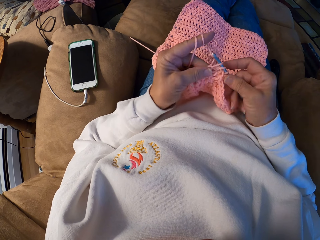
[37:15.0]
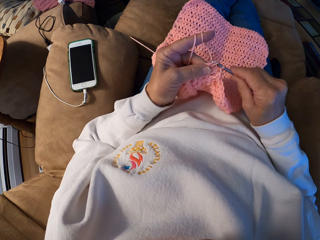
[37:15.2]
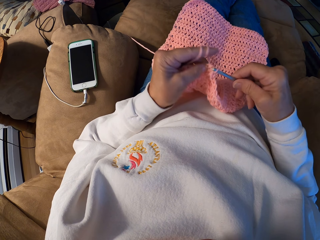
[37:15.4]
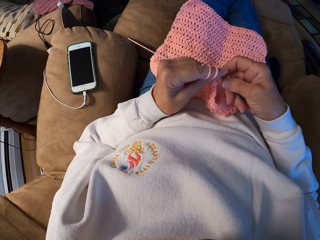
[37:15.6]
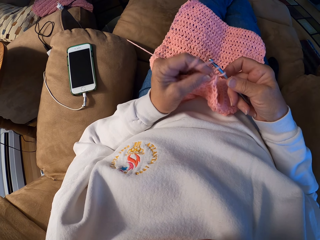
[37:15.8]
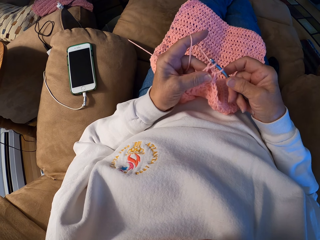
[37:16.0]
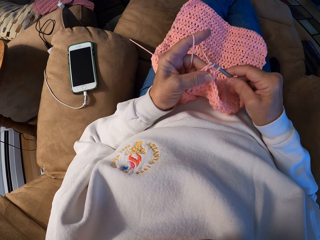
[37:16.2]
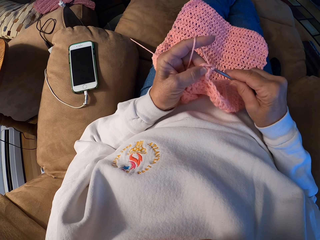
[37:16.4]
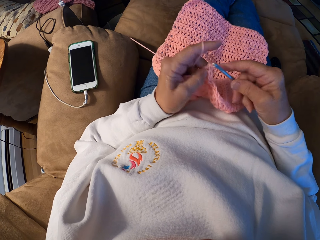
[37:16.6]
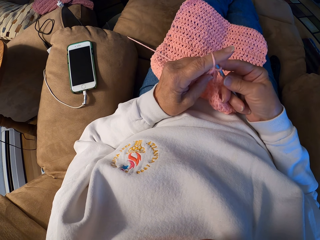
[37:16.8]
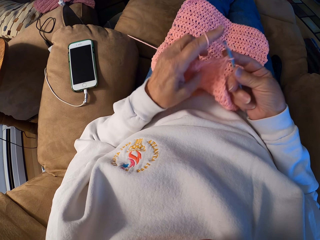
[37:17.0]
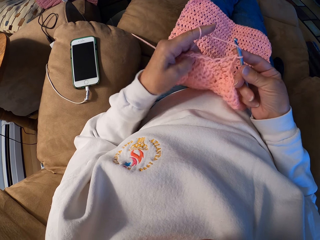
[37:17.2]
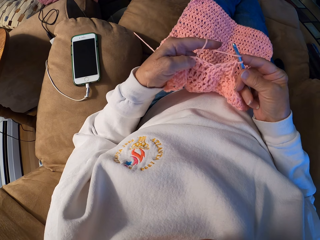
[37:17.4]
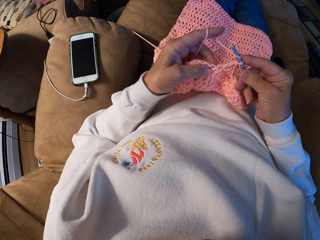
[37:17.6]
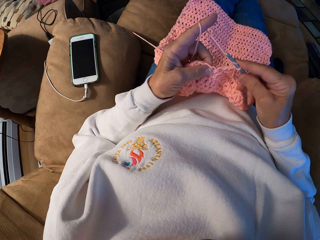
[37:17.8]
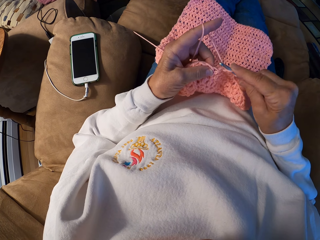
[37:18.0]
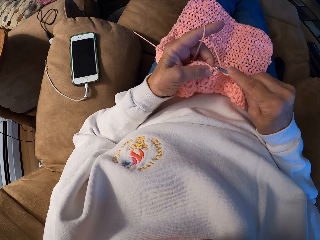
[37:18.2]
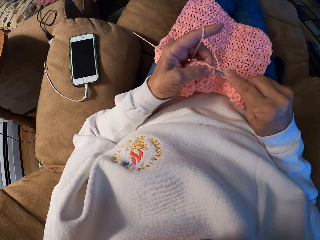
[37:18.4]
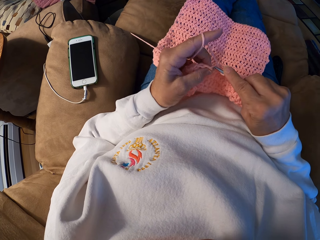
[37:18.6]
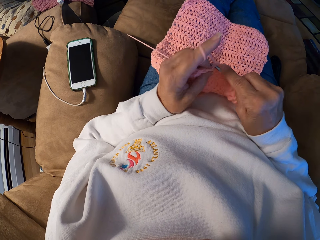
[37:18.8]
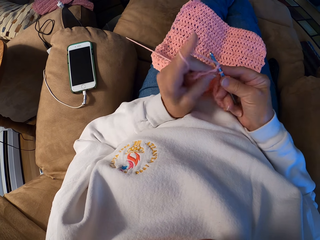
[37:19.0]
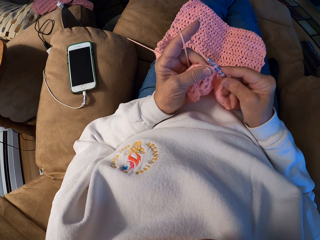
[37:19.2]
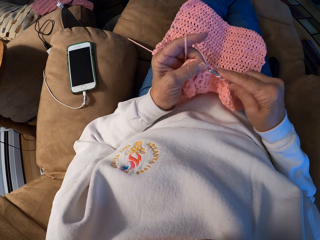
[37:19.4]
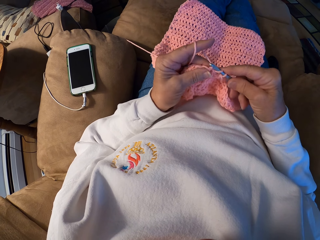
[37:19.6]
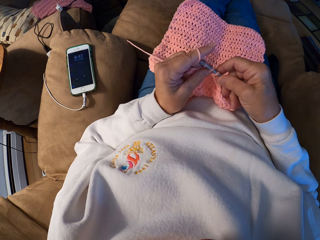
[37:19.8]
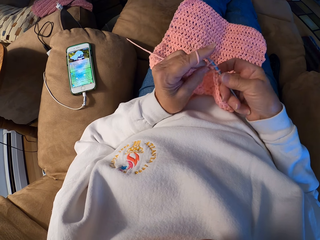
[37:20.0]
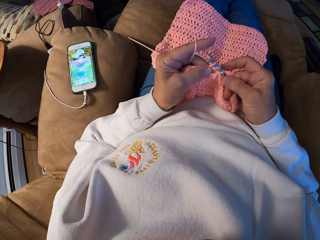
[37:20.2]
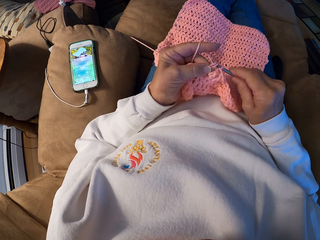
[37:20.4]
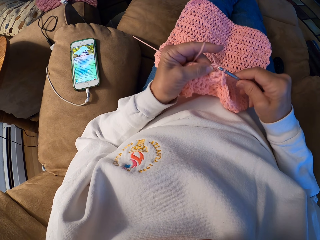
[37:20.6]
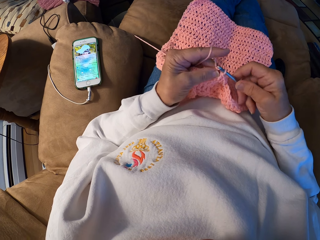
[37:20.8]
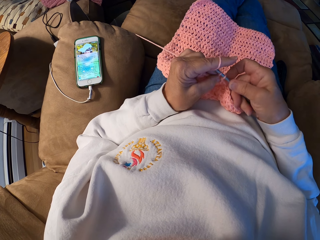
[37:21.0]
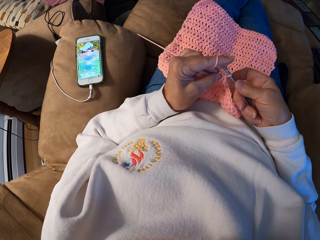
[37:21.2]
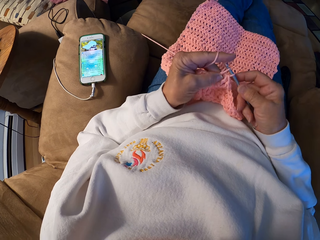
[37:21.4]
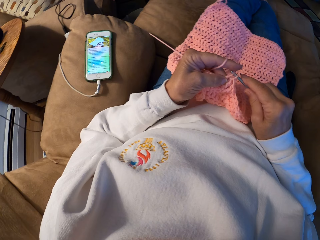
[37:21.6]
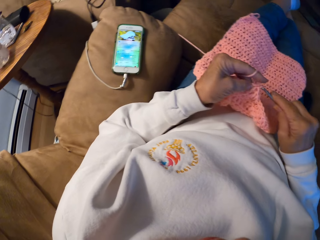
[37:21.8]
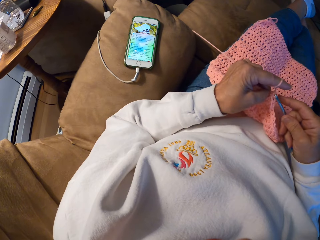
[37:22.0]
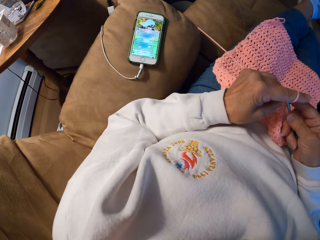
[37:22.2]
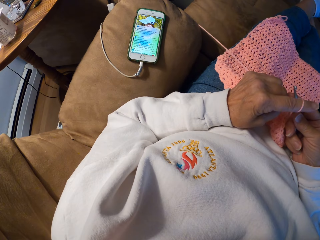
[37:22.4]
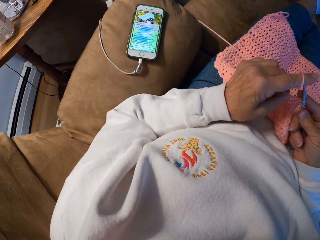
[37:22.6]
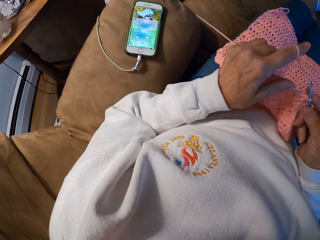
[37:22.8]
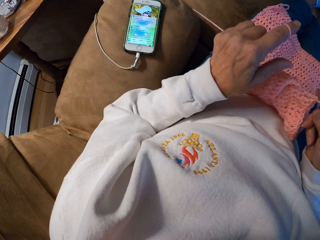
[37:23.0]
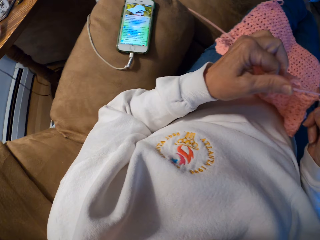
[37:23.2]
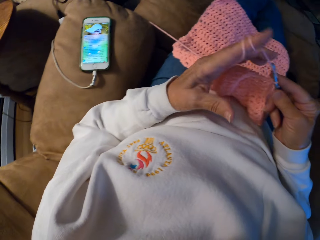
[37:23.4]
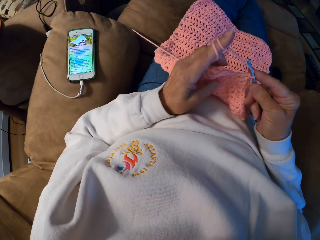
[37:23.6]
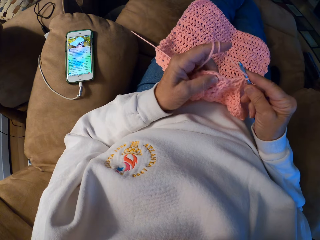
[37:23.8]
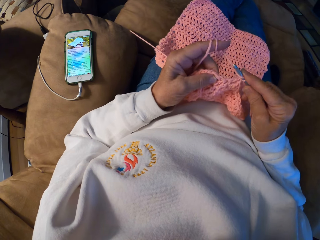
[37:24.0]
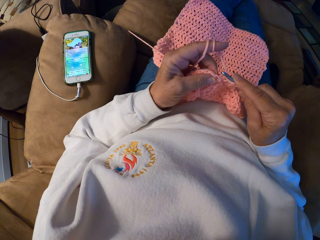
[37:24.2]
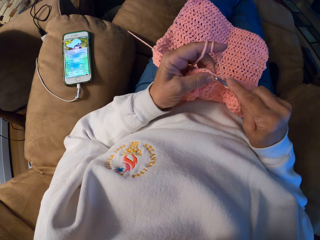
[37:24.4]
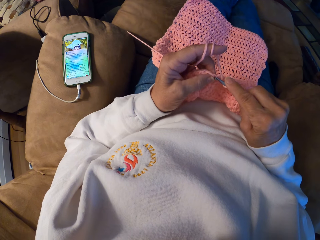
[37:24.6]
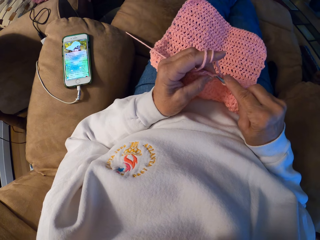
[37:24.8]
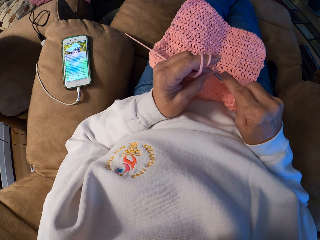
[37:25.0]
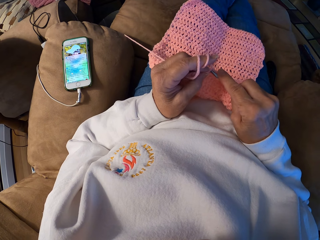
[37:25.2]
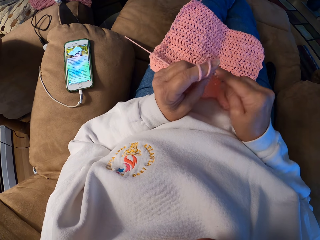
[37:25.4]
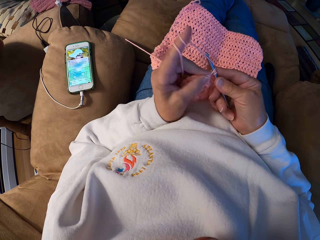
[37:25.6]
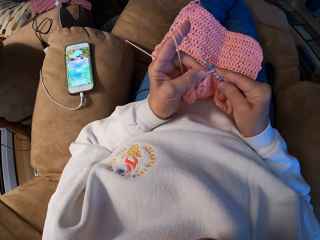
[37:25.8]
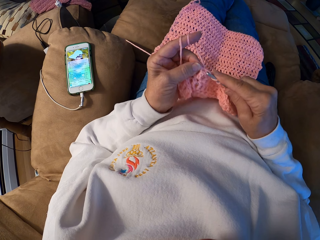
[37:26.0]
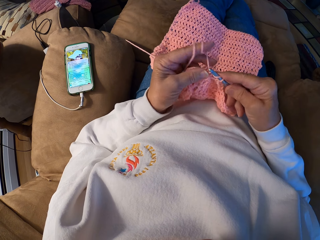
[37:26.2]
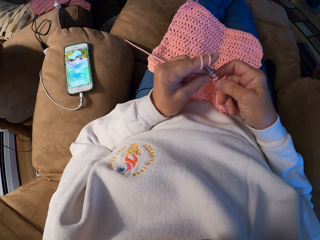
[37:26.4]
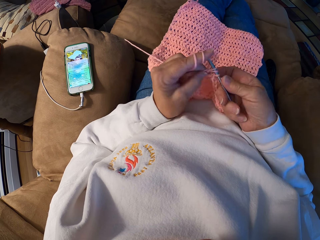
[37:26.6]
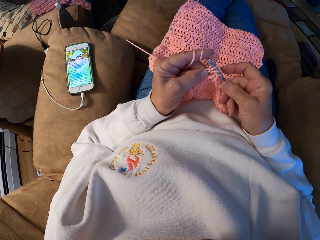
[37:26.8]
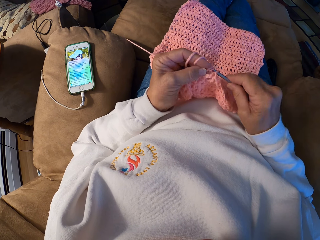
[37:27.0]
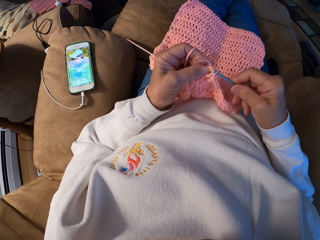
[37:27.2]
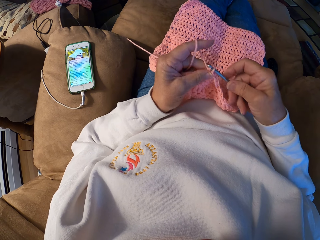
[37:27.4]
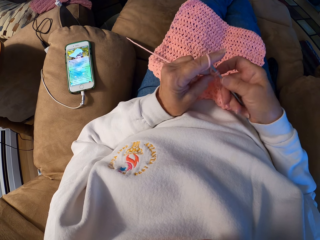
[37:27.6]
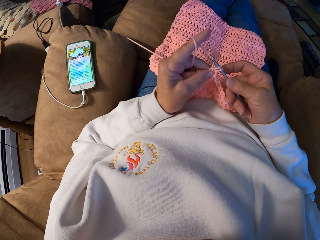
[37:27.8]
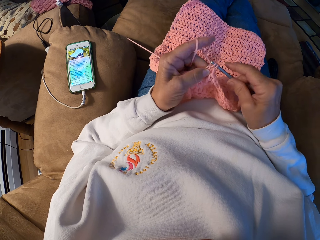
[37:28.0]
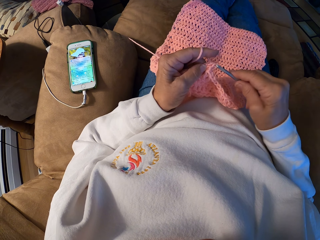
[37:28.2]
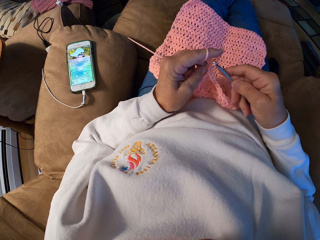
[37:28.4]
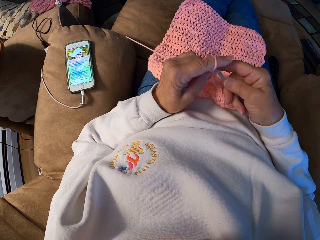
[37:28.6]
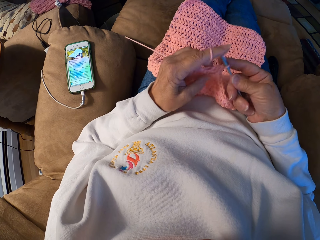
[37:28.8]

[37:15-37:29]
The camera wearer winds the yarn with her left index finger. She crochets the yarn with the crochet hook.

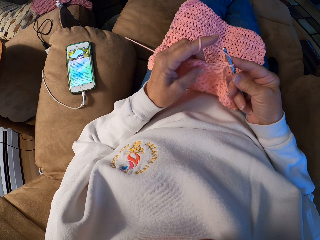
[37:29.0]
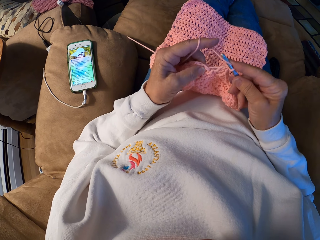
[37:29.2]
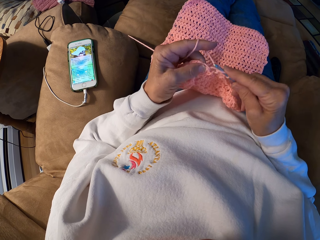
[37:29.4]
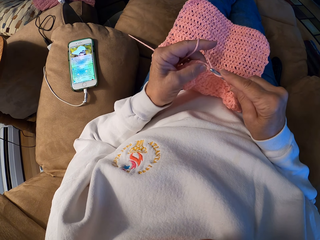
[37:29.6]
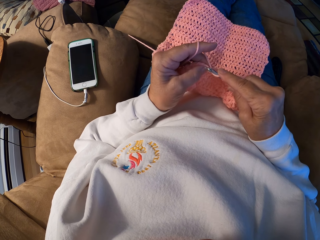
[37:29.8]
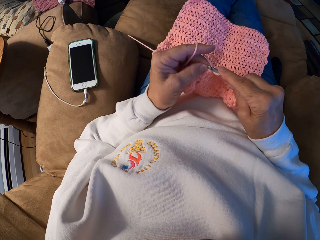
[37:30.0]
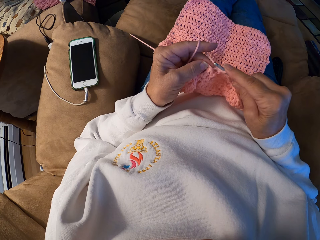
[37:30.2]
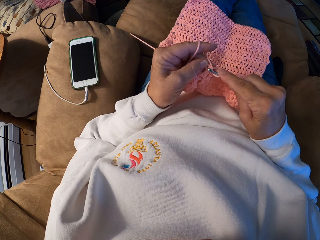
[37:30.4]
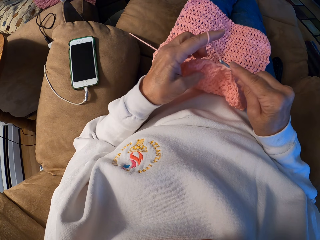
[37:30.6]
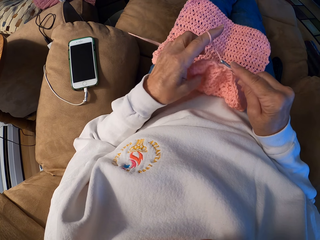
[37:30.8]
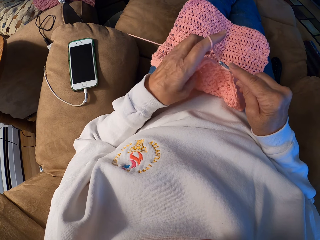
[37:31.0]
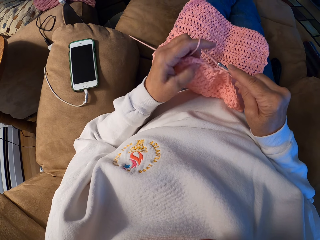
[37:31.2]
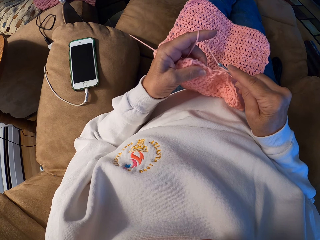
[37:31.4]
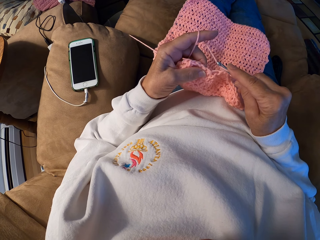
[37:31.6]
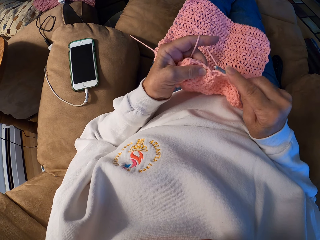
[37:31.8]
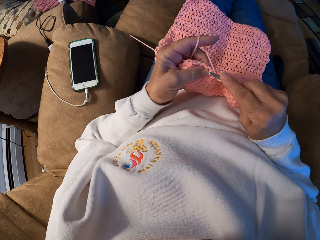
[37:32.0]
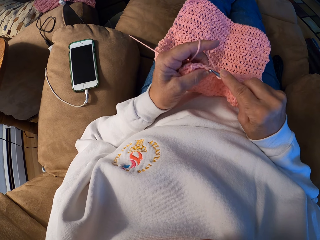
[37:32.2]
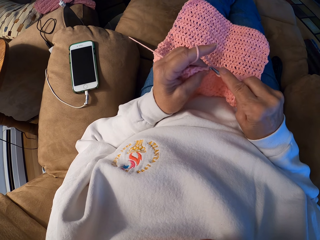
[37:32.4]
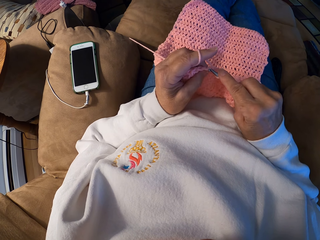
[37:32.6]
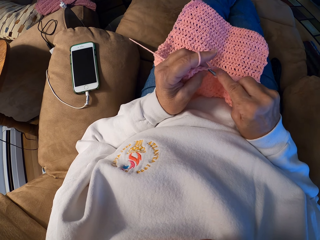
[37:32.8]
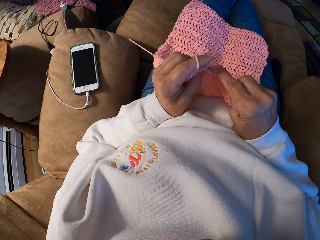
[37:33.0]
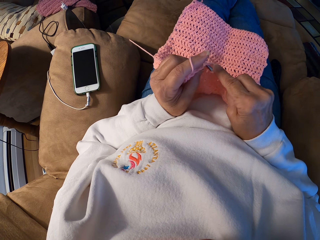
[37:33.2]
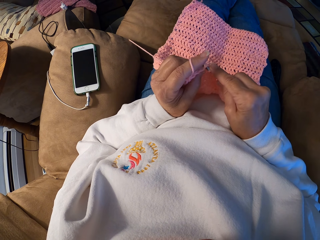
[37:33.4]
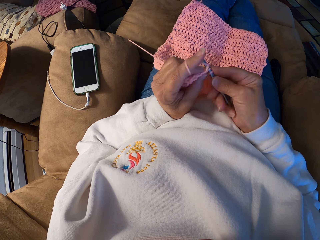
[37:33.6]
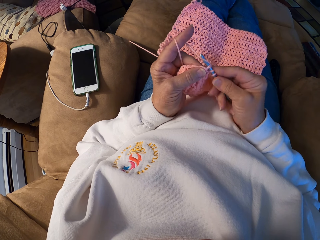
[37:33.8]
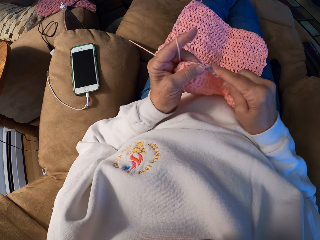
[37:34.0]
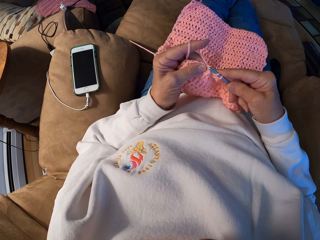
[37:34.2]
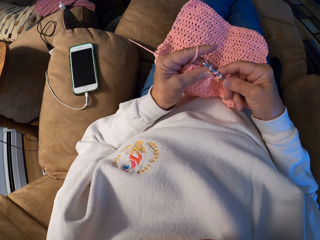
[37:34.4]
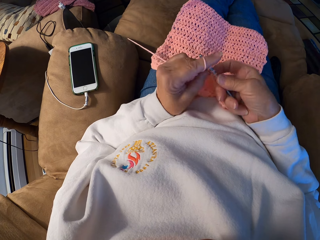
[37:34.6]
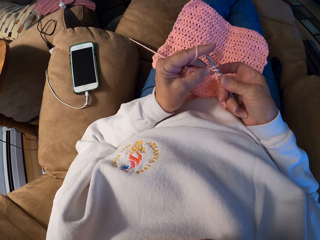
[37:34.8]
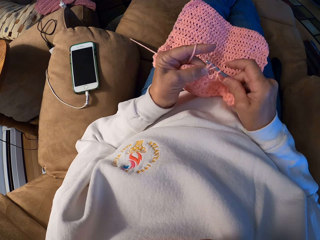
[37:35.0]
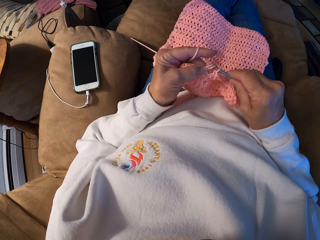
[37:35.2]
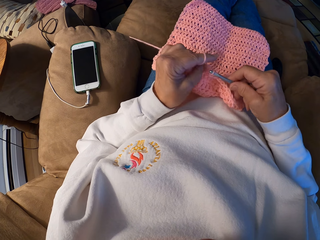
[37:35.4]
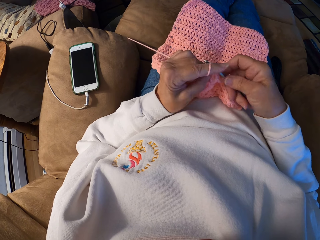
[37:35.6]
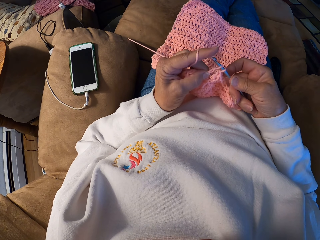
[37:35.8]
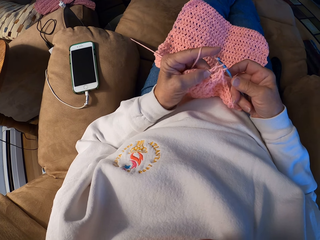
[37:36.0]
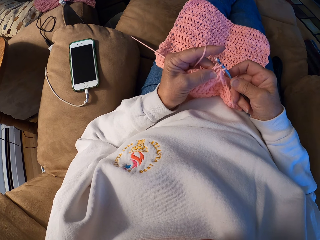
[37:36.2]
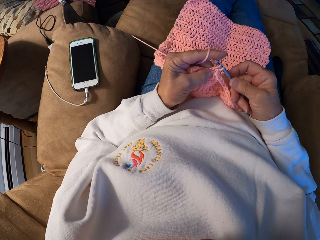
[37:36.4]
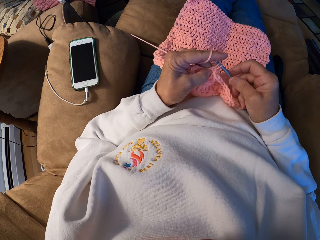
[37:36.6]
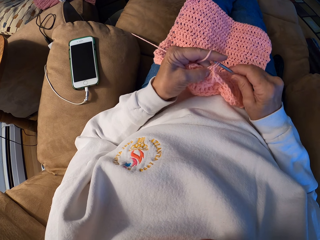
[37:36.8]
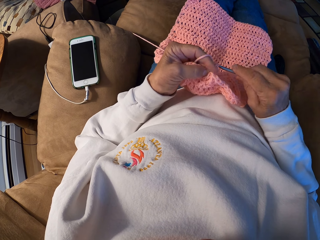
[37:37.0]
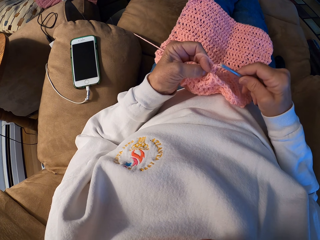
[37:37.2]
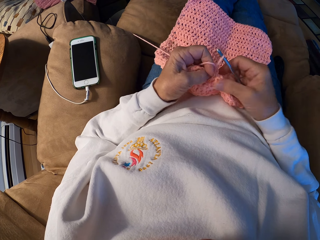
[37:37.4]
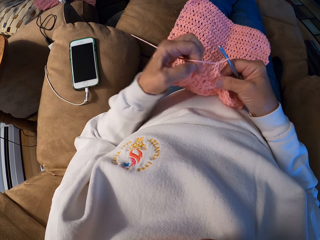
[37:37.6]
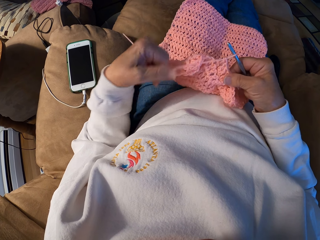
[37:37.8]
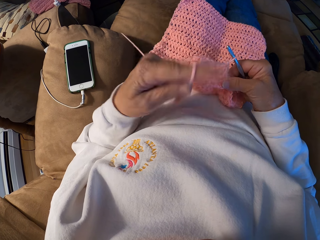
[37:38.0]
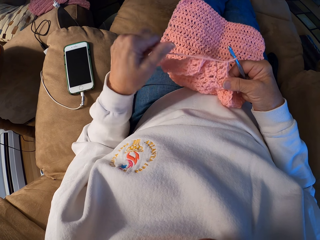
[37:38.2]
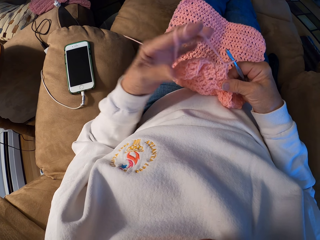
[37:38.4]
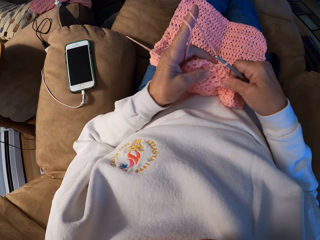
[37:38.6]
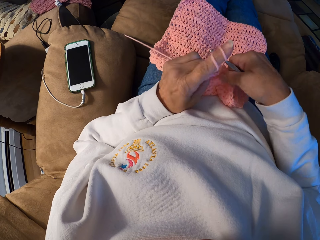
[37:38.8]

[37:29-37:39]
The camera wearer winds the yarn with her left index finger.
